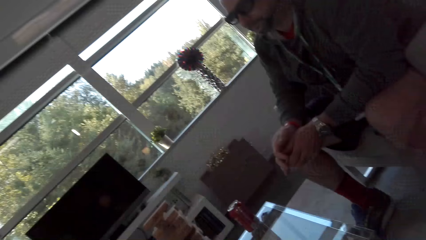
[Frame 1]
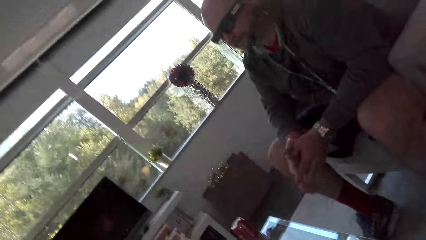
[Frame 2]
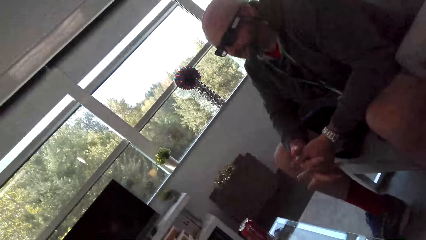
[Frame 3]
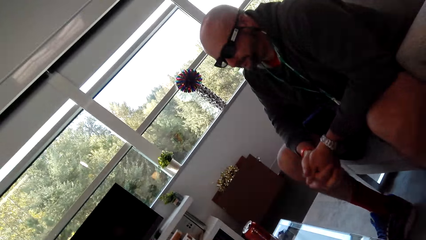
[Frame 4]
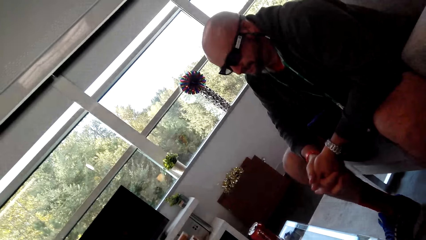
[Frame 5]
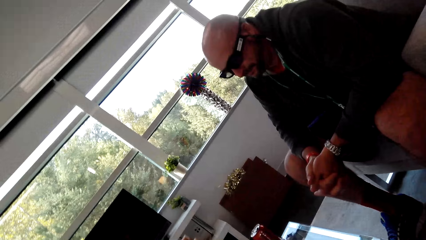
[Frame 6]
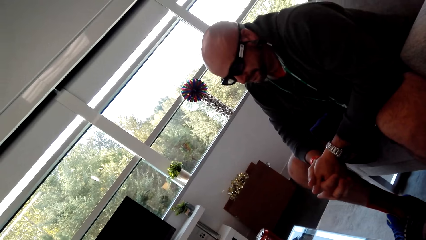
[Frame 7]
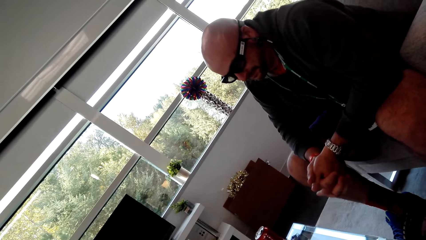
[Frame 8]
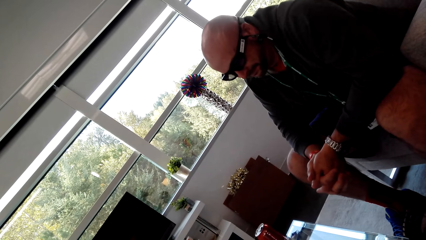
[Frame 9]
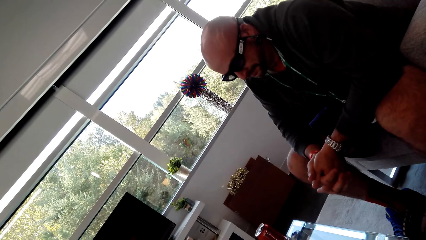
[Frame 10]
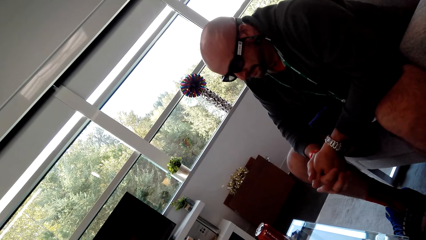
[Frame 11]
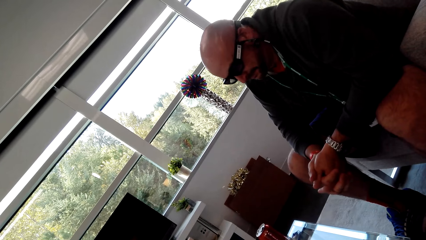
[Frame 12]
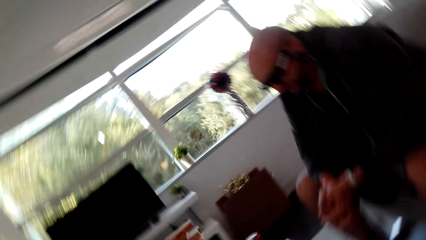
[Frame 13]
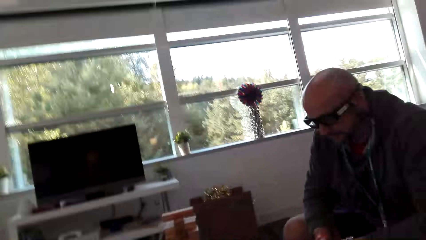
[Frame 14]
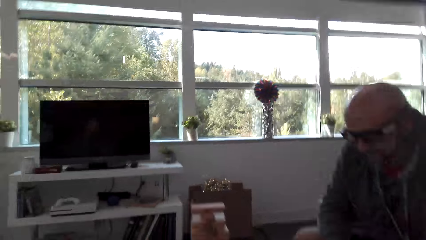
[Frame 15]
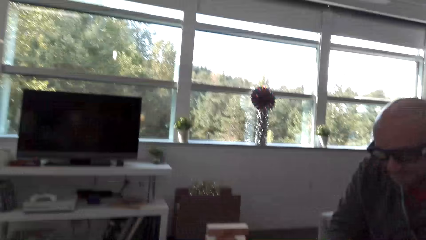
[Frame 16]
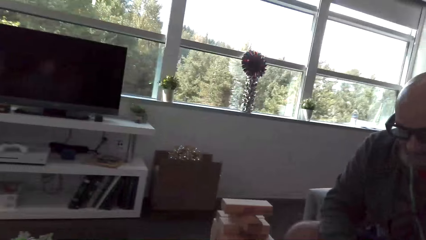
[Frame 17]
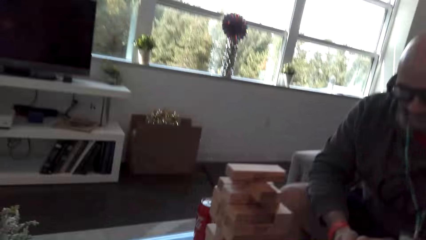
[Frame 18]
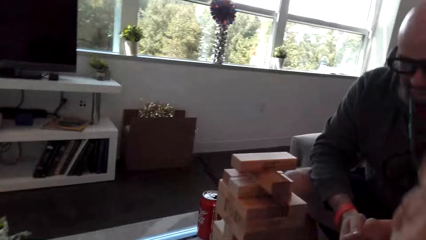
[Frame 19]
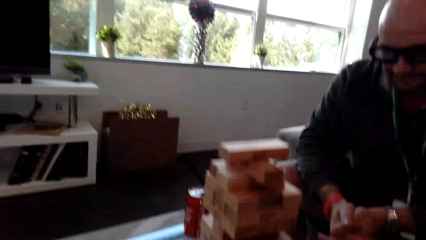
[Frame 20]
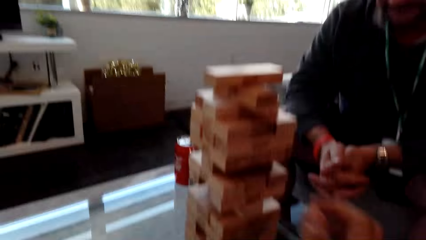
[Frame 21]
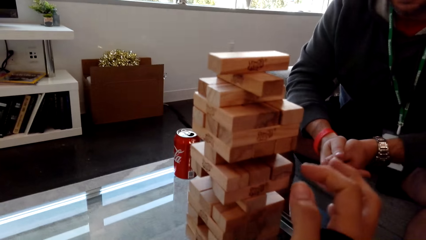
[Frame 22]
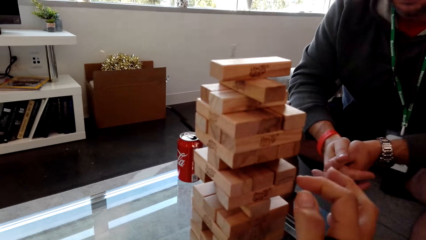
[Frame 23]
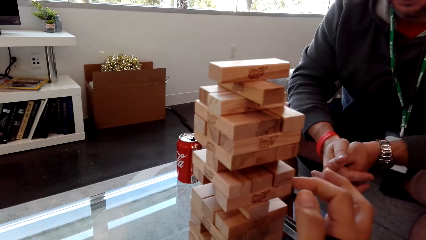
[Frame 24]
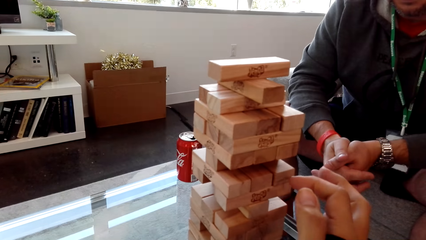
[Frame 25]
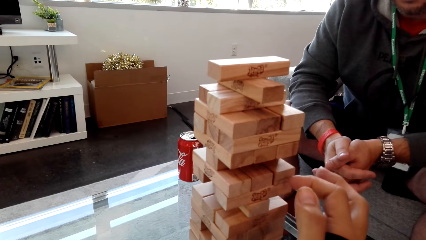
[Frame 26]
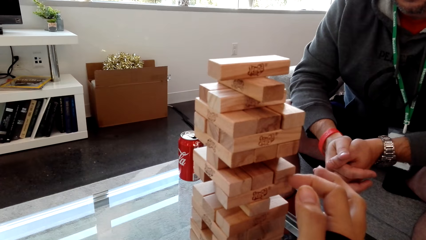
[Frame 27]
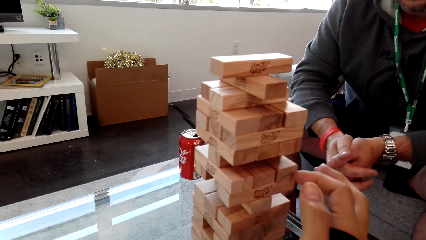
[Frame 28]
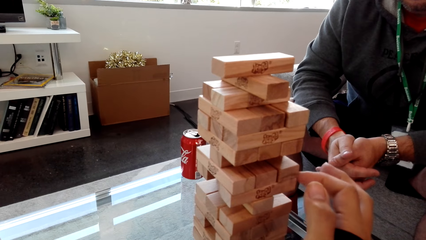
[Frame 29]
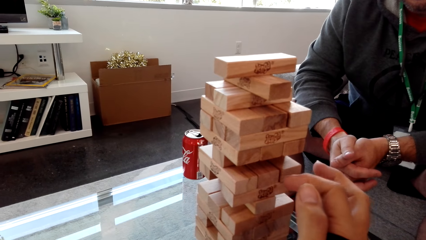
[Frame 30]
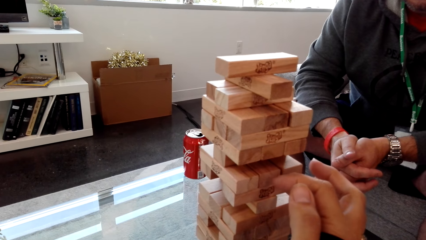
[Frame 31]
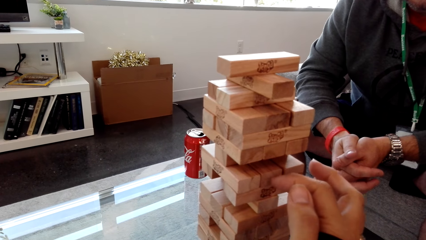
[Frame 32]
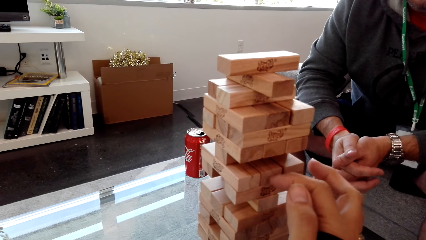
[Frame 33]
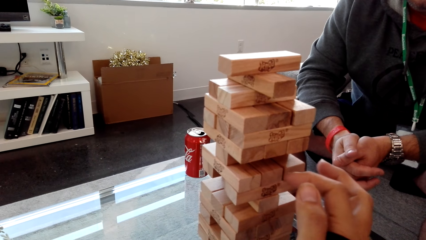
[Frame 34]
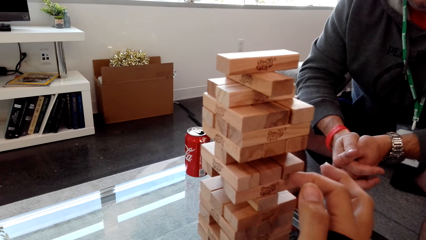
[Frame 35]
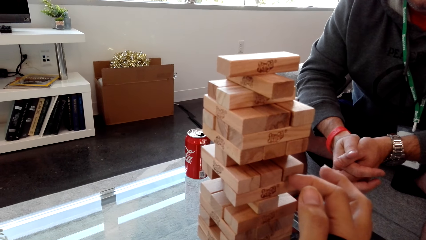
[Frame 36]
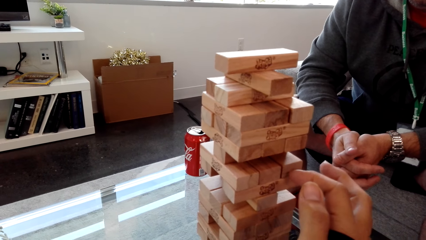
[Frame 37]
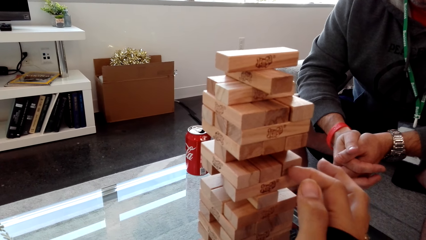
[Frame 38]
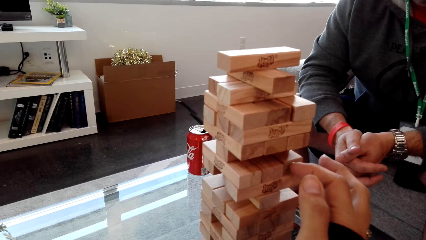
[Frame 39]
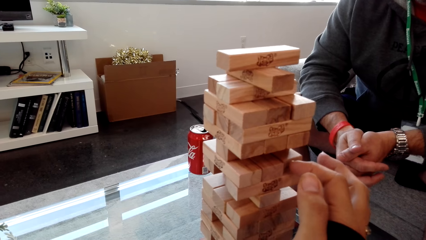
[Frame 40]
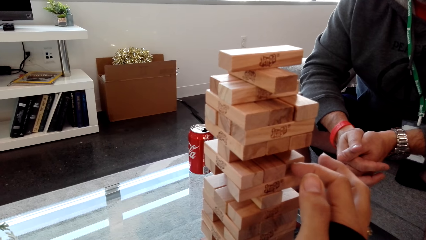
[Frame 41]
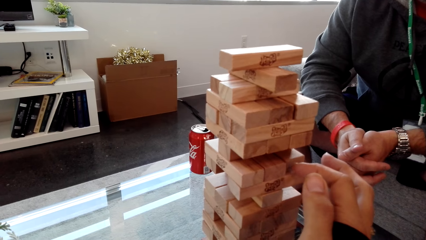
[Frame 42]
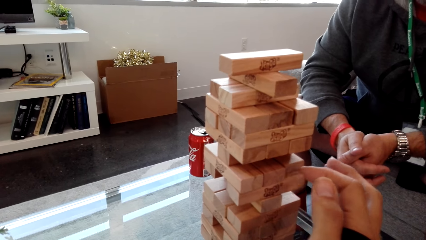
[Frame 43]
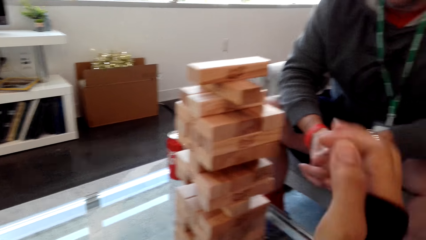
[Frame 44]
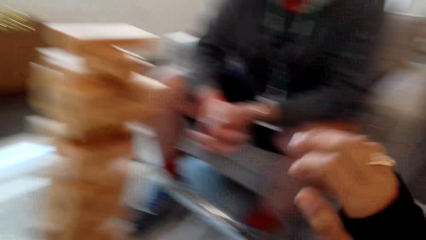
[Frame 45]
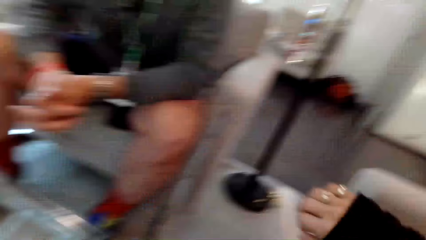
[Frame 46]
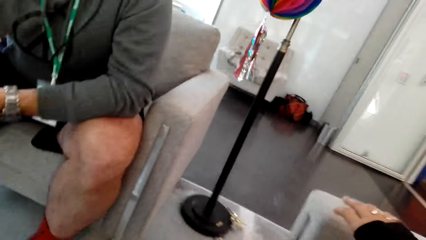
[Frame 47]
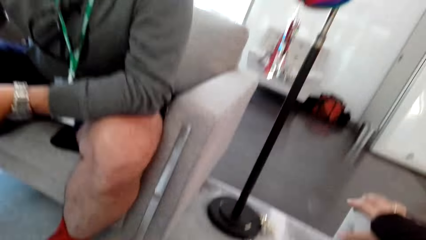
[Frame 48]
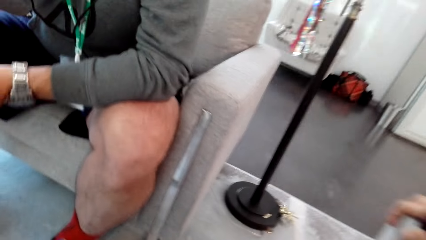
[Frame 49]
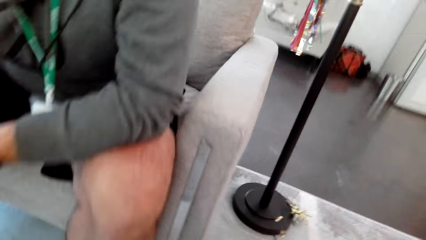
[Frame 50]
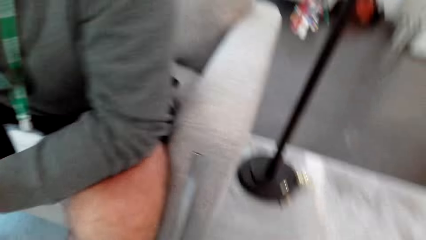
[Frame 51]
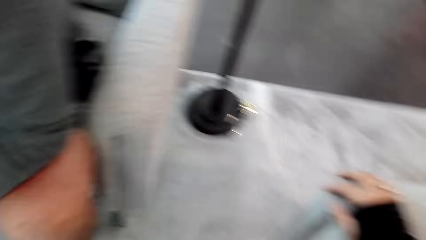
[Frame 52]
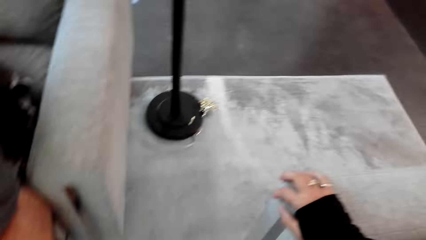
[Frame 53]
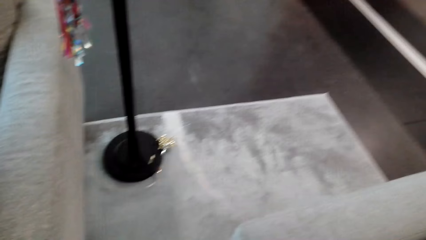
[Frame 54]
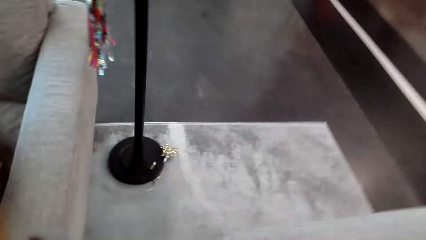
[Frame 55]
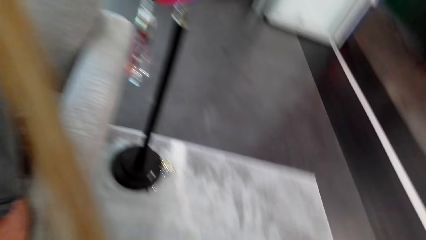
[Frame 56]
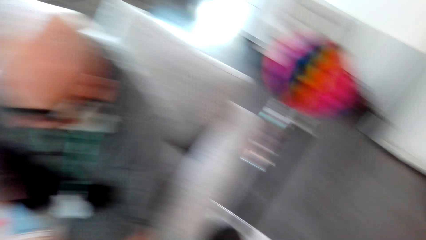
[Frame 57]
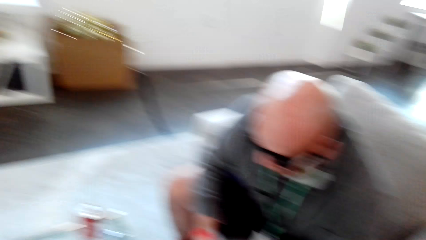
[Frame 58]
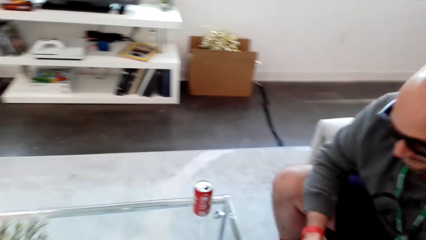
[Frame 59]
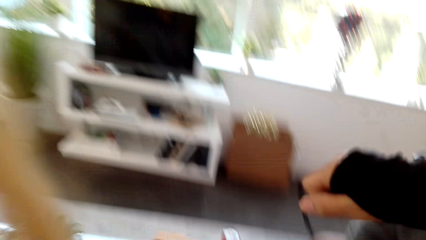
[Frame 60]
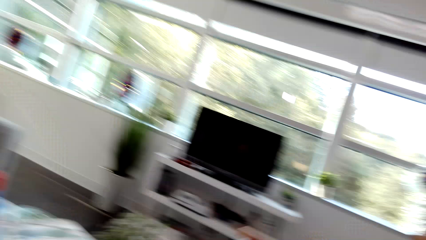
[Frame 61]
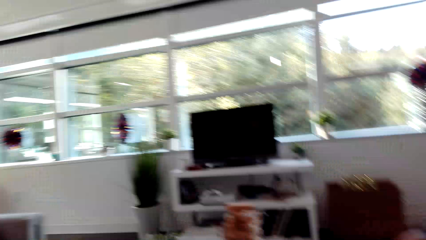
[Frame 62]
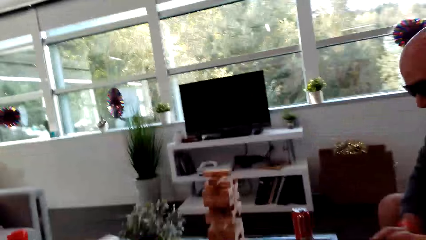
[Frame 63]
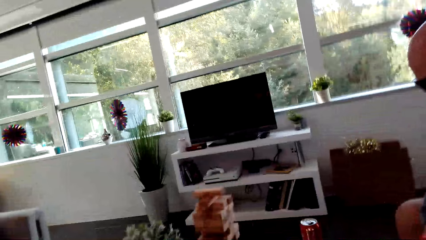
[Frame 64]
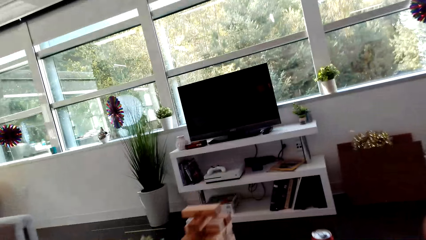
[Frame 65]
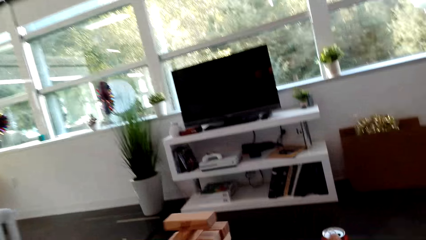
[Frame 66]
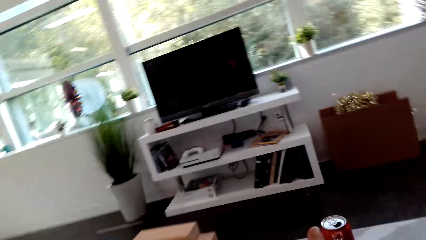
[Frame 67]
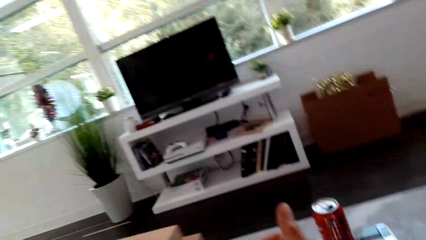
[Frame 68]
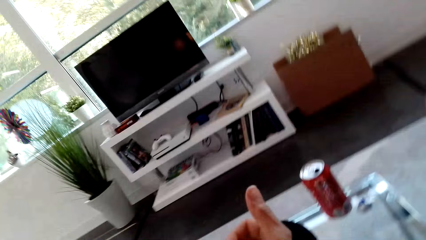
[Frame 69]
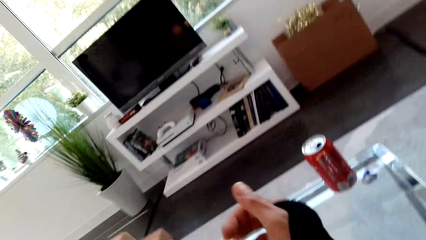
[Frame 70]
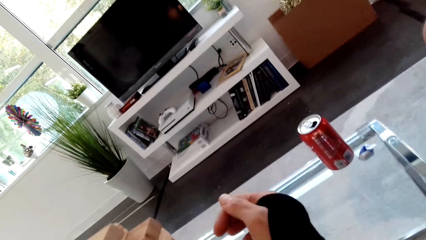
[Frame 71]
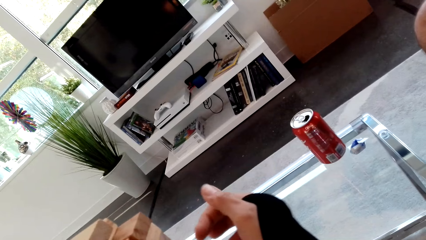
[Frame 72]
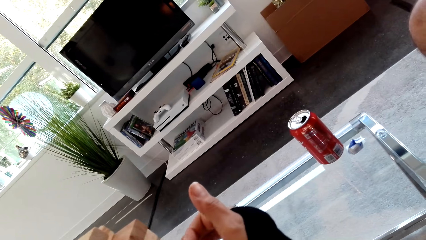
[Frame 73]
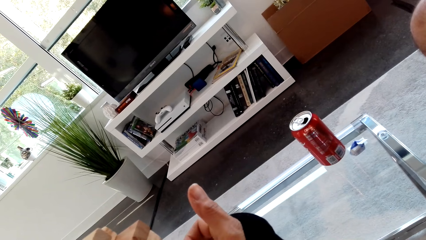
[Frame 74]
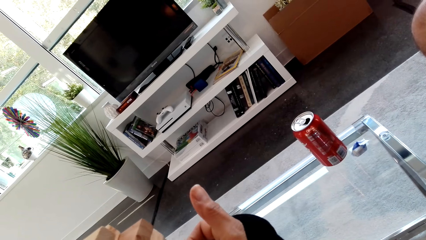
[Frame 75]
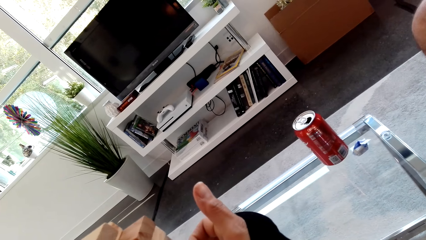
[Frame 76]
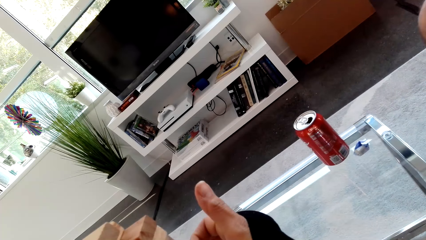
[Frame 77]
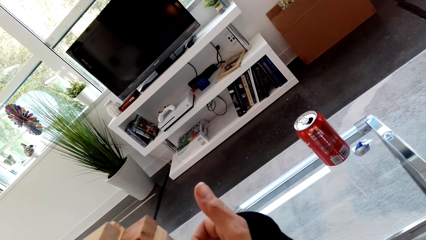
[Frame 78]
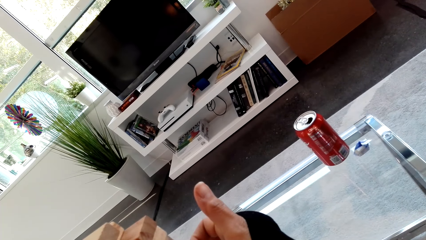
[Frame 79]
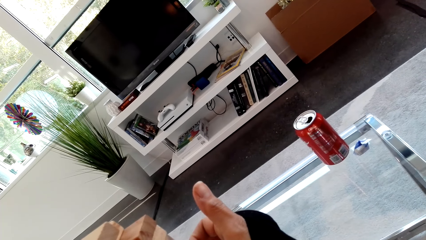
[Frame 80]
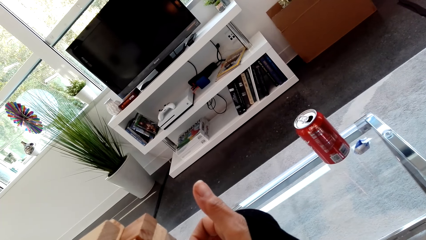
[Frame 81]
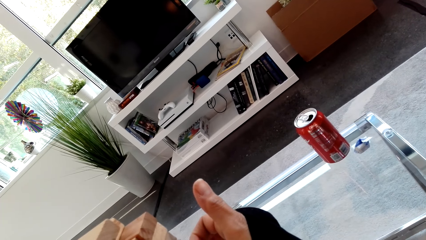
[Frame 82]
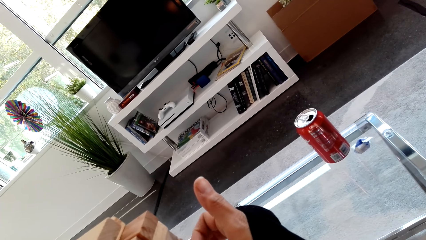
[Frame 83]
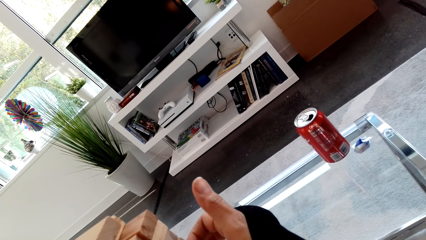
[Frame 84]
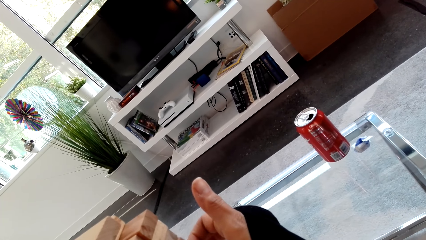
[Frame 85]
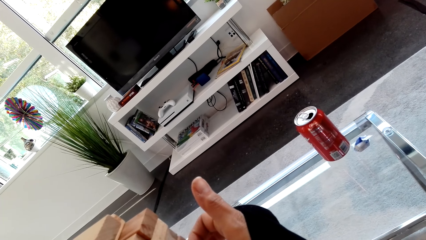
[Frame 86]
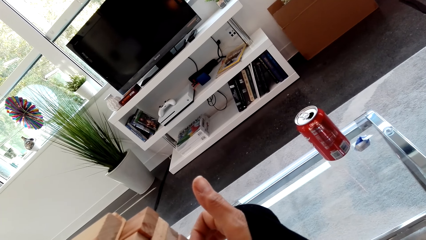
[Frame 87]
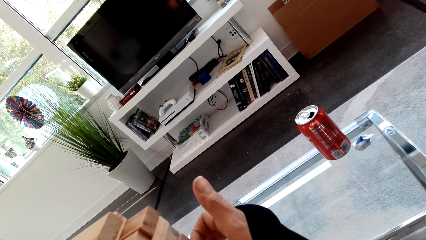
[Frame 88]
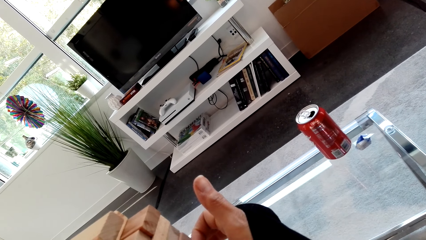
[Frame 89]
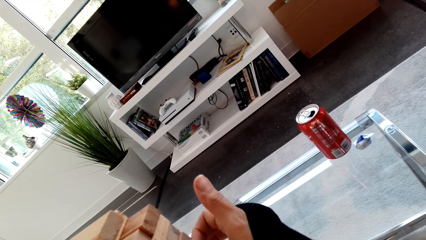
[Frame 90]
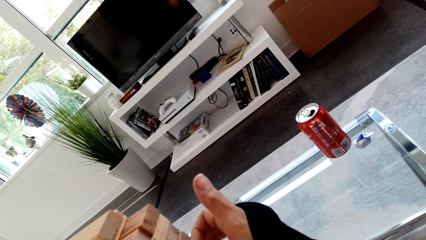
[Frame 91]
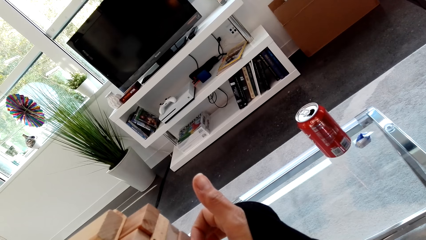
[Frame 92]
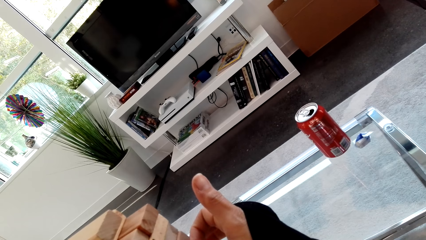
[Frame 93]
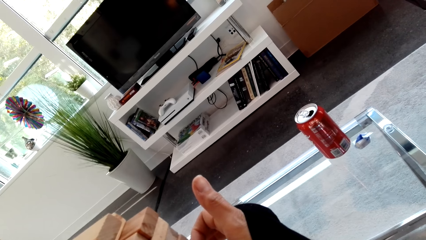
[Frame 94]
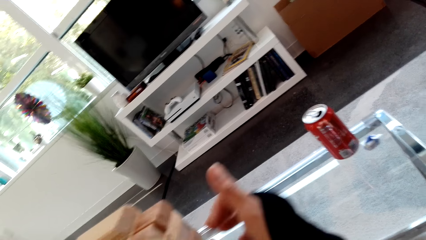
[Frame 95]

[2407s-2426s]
A man holds hands. The camera wearer touches the blocks. They play the stacking block game. They remove their hands from the blocks. They look around. They play the stacking block game. They put a hand on the blocks.
